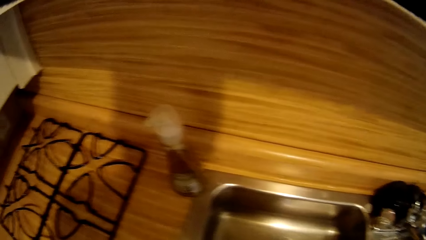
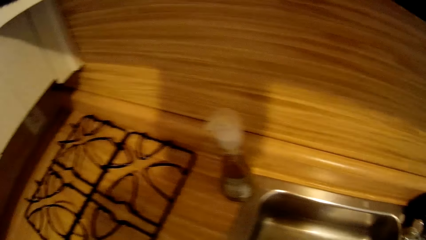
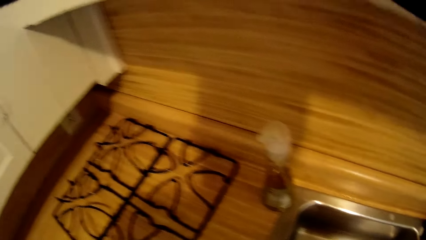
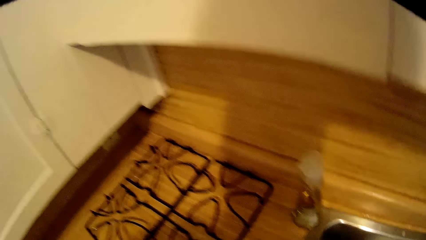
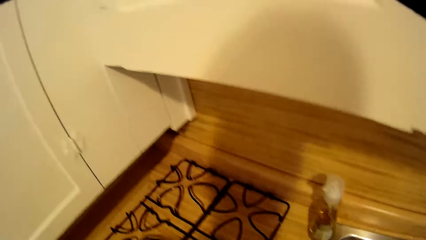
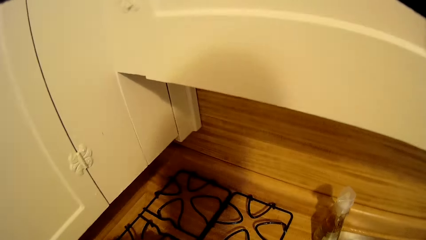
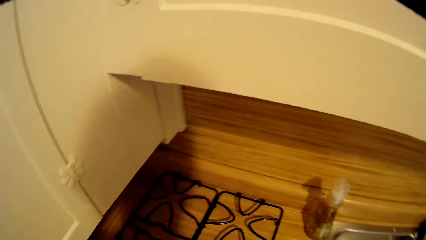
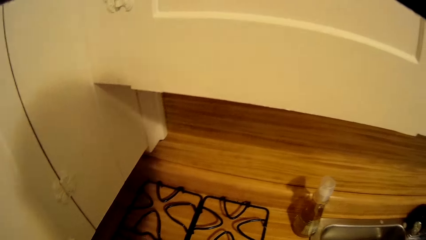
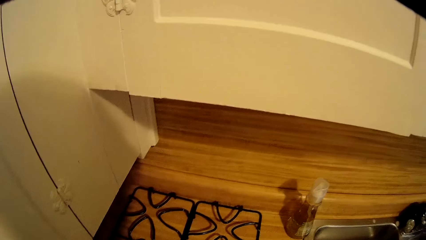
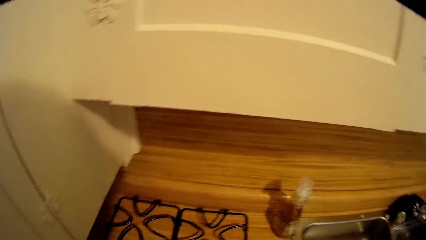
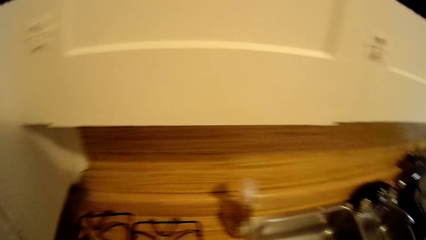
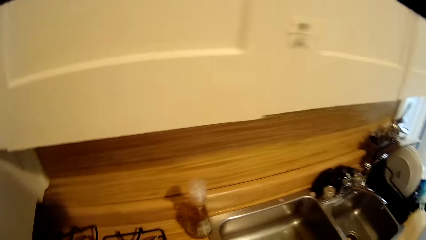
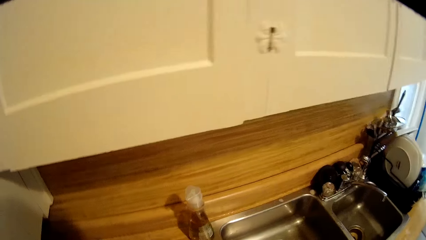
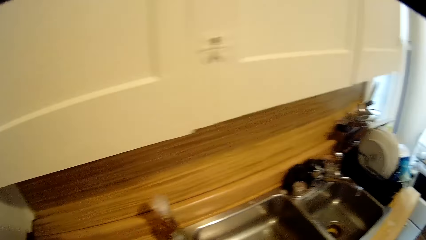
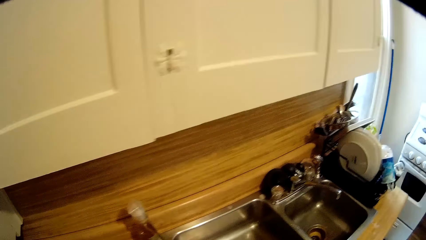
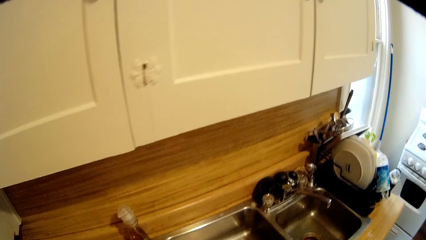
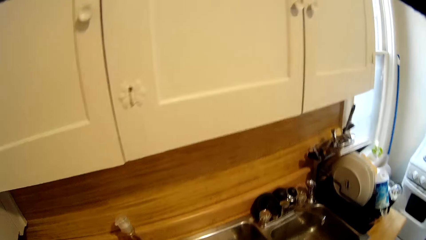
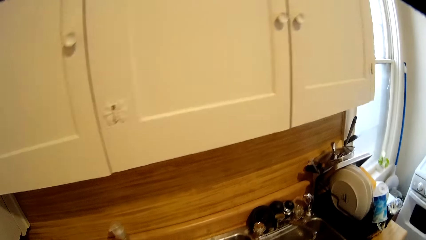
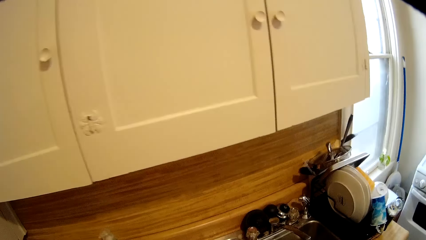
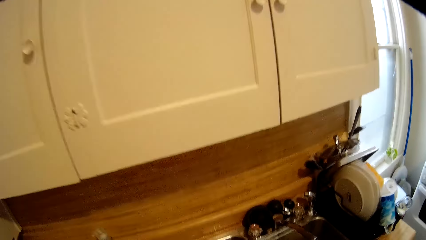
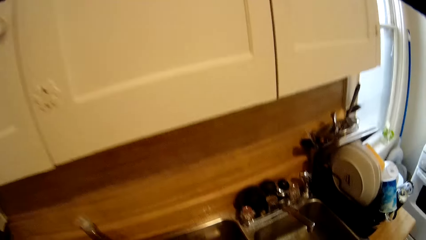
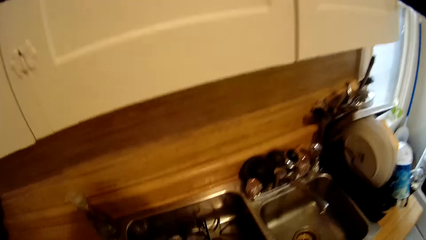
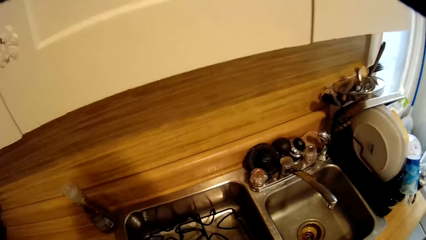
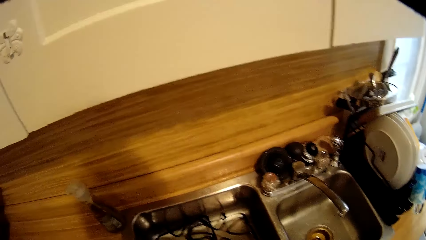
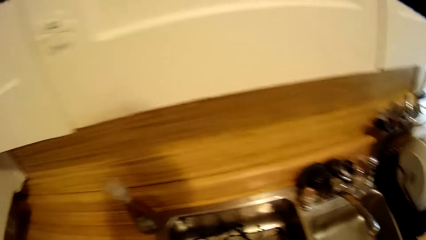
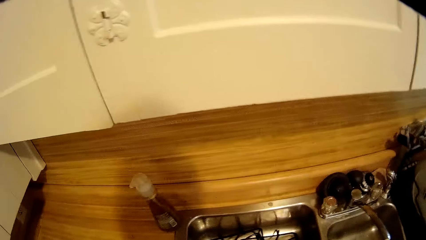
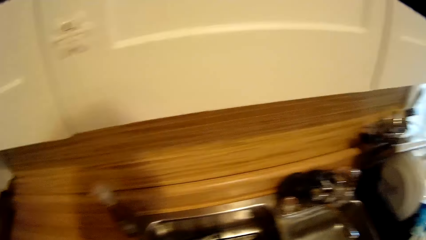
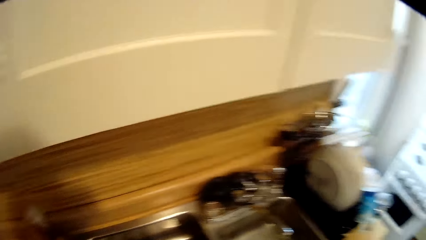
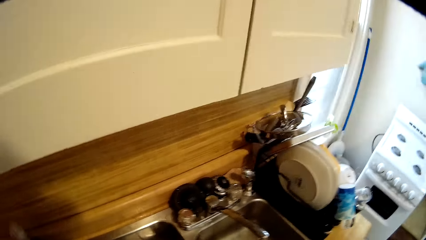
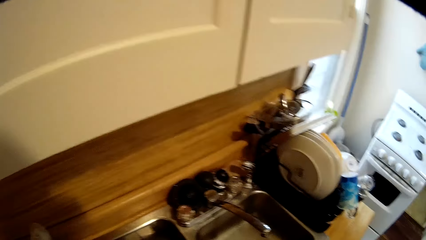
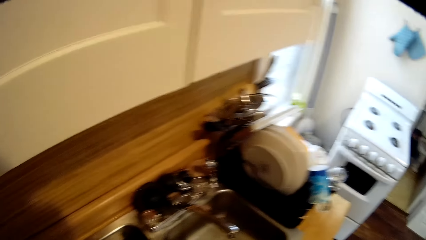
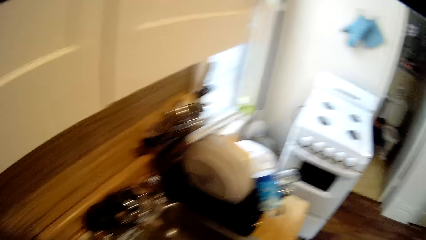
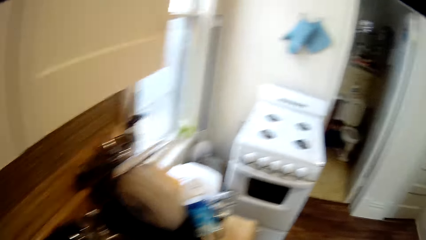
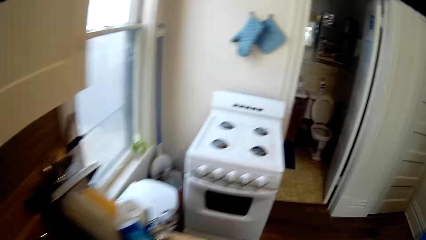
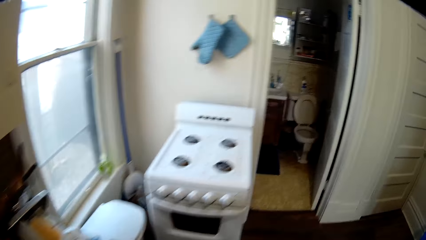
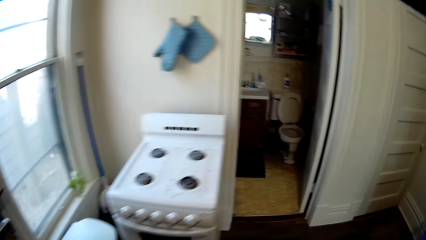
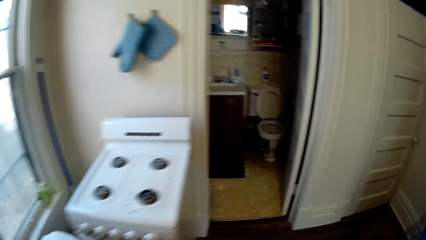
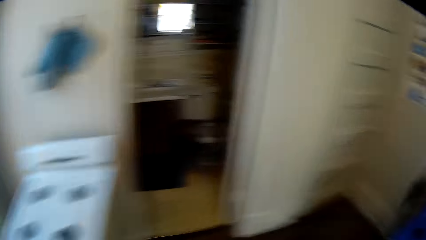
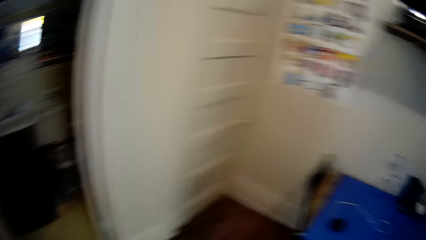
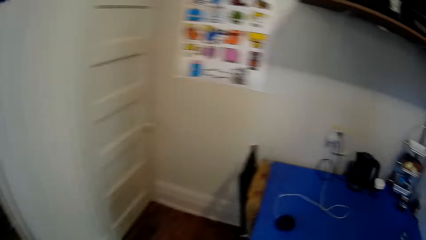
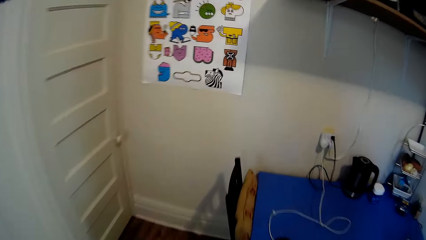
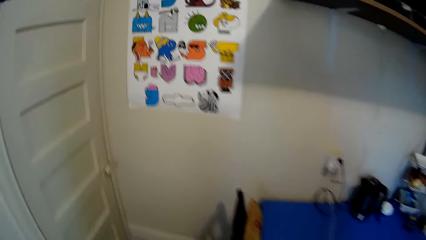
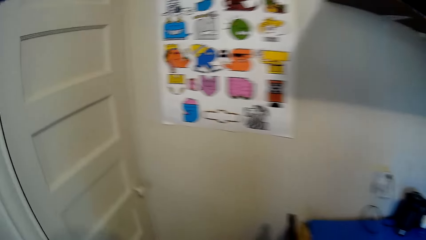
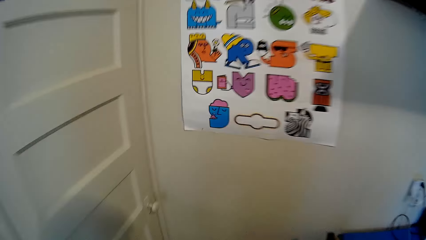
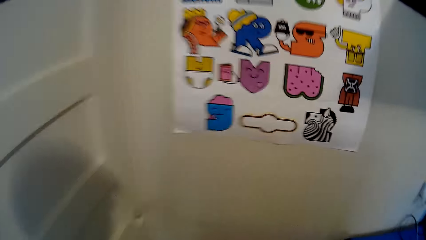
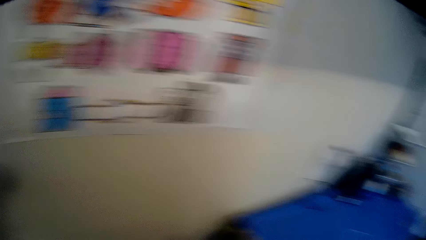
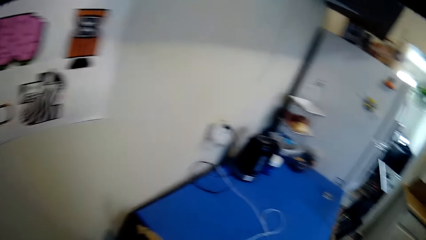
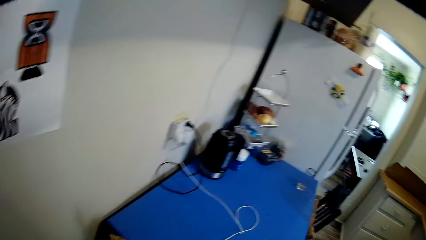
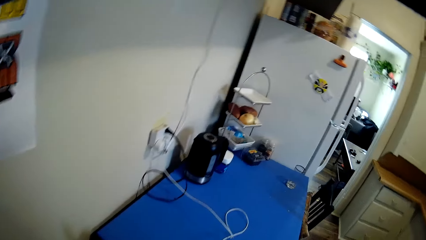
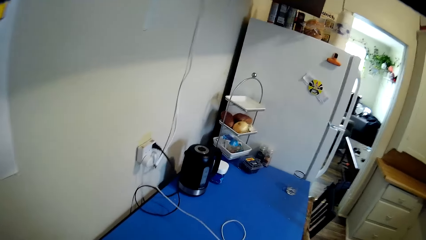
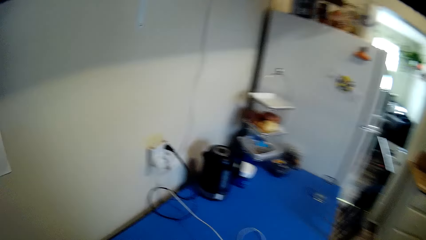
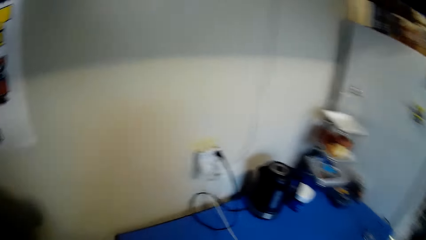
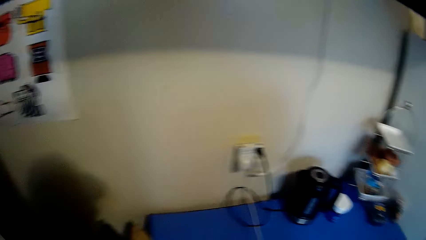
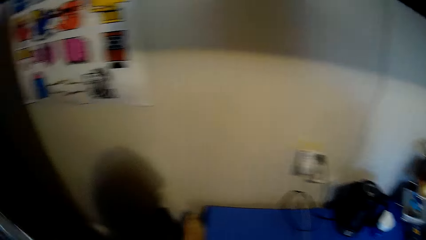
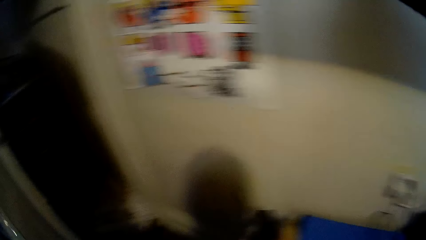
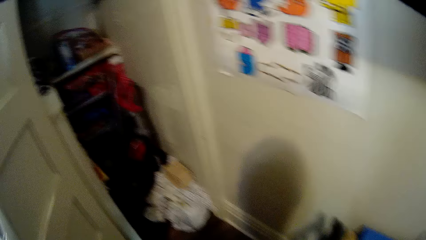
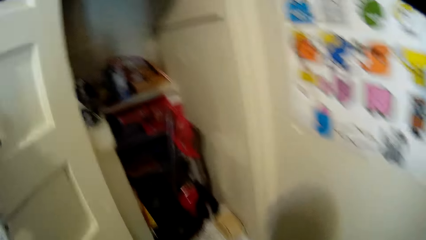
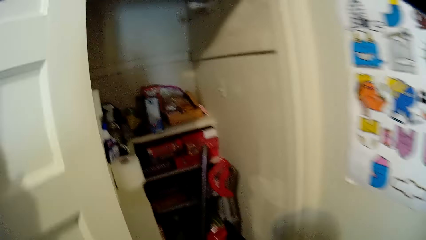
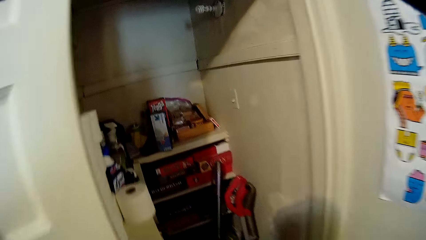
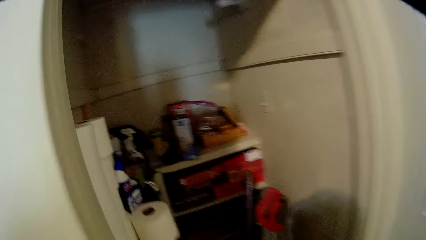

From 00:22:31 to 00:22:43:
The camera wearer puts the burner caps on the countertop. They look around. They put the cooker iron grid in the sink. They move around. They look around. They open a door. They move around.

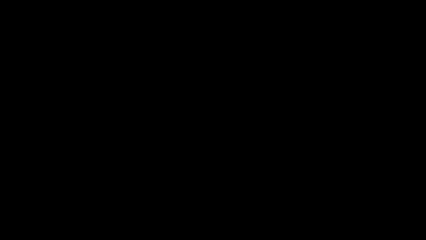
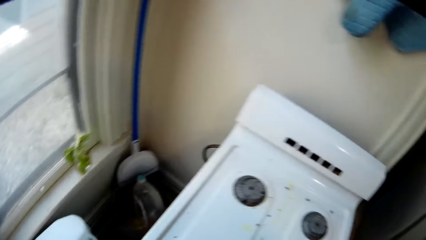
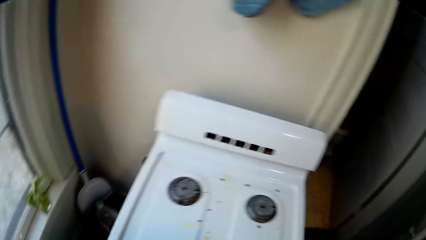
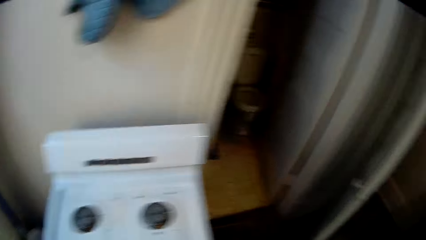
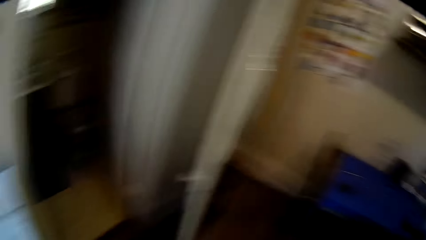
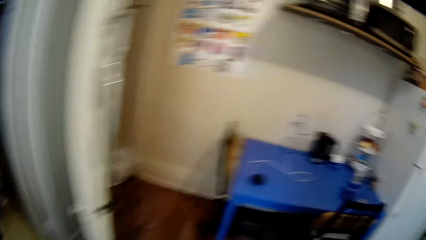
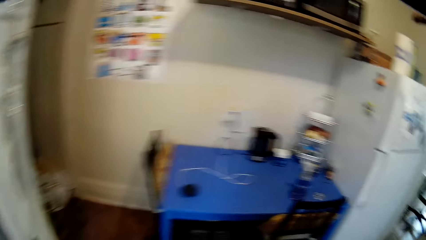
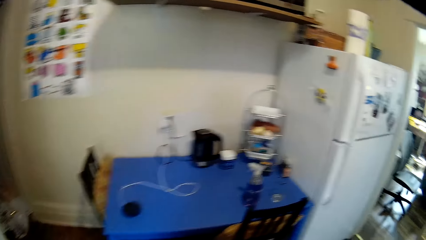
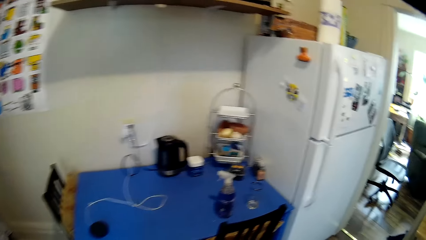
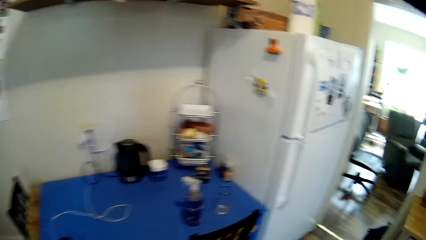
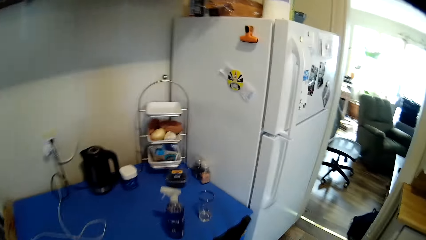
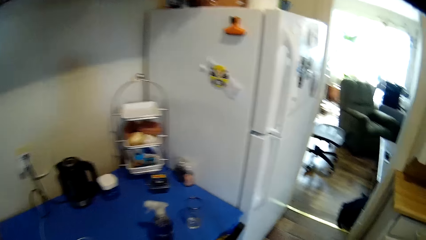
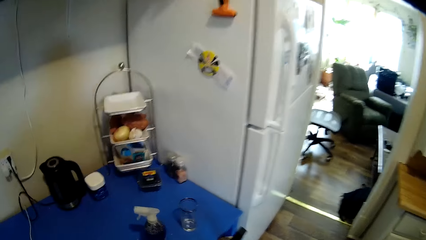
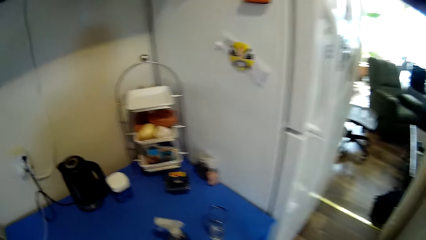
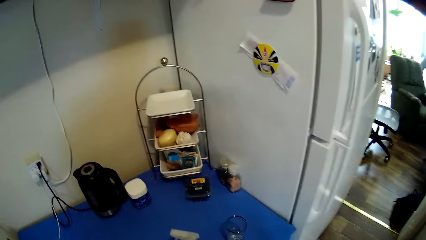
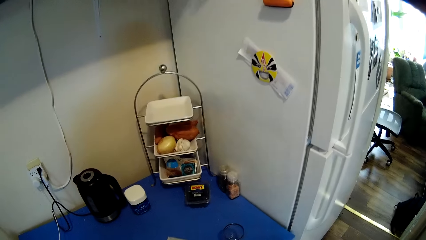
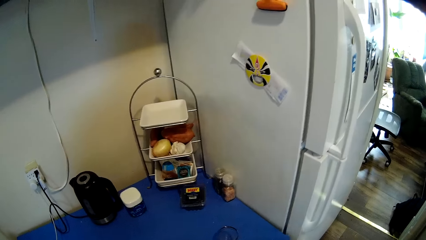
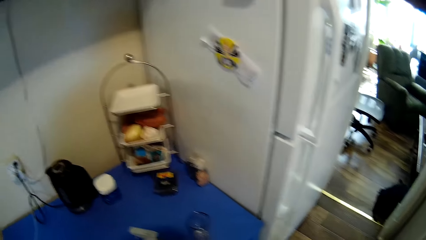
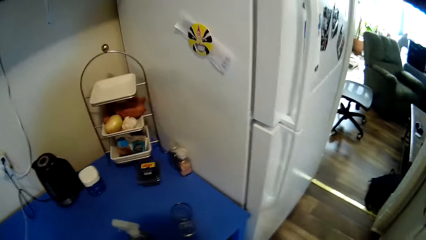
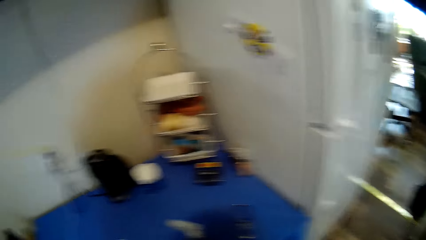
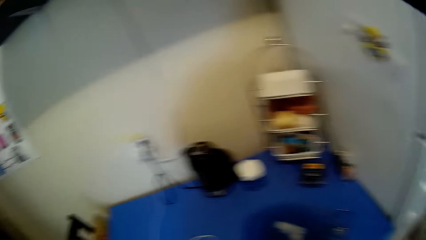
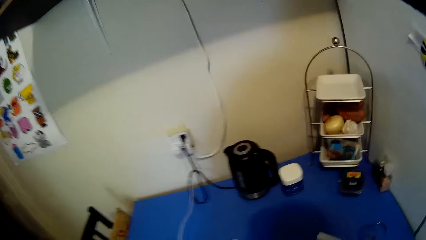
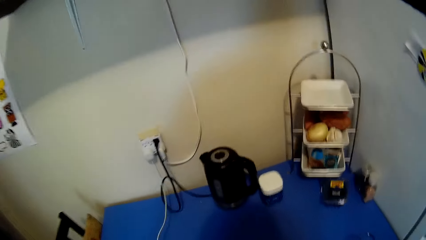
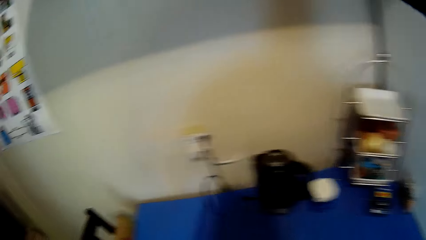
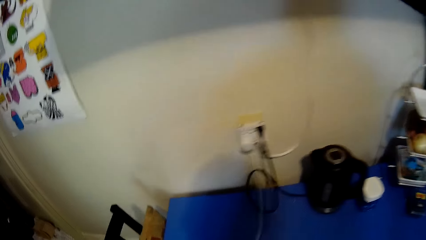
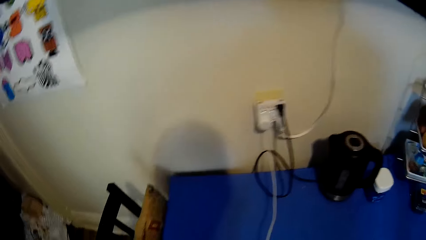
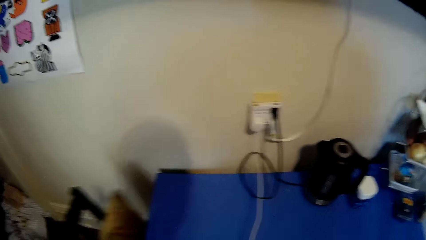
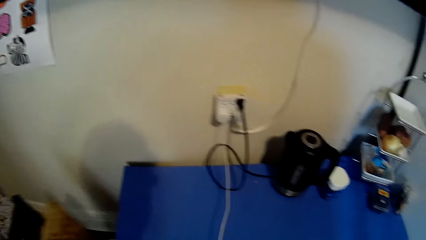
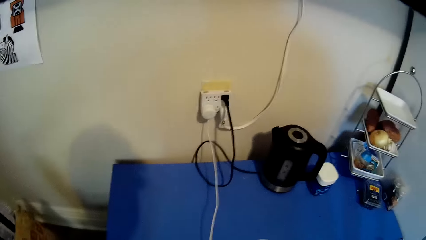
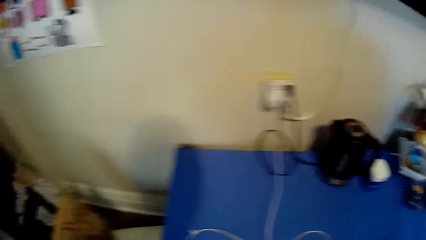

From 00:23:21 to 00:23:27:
The camera wearer looks around in the kitchen and walks around in the kitchen.
